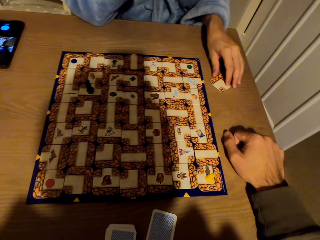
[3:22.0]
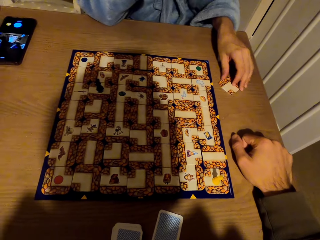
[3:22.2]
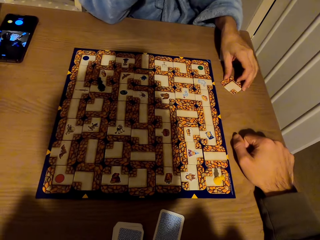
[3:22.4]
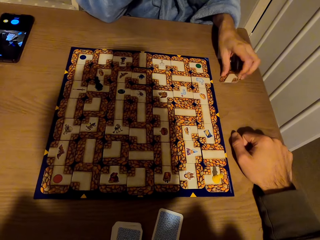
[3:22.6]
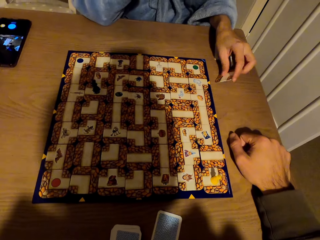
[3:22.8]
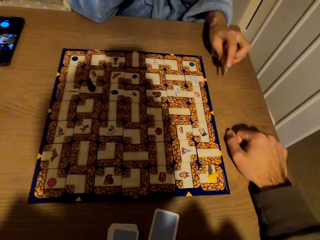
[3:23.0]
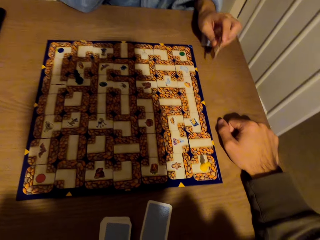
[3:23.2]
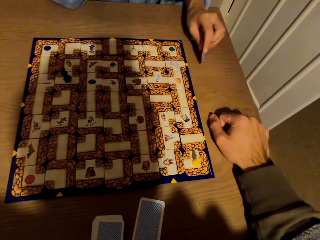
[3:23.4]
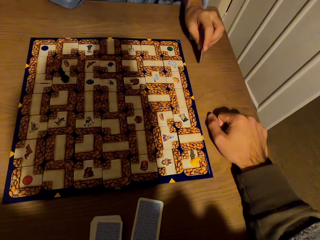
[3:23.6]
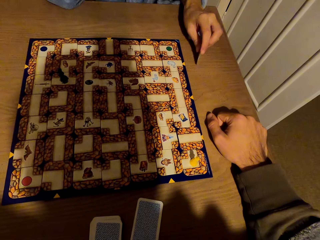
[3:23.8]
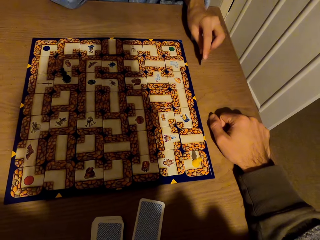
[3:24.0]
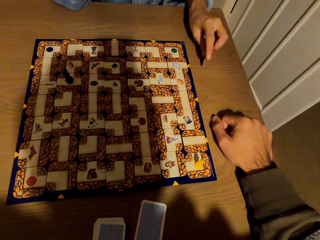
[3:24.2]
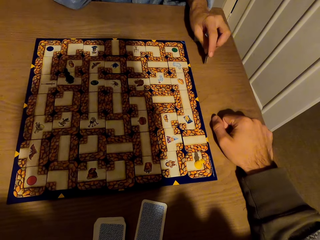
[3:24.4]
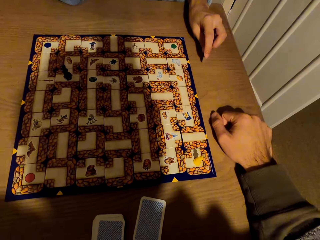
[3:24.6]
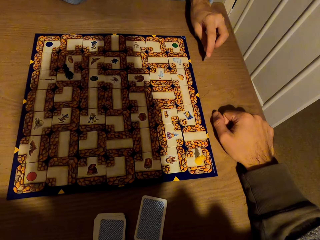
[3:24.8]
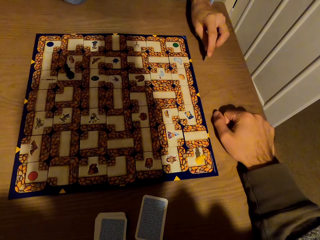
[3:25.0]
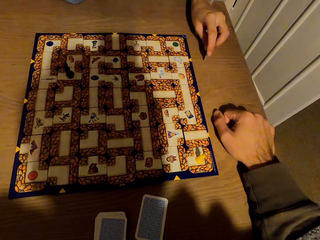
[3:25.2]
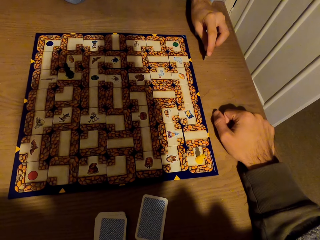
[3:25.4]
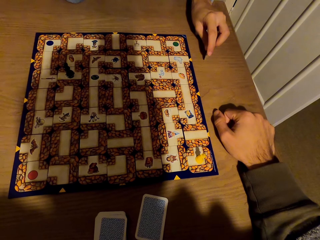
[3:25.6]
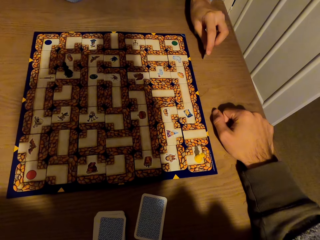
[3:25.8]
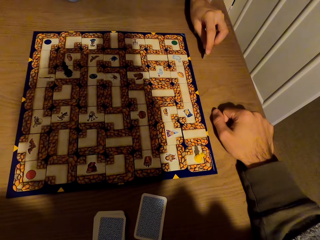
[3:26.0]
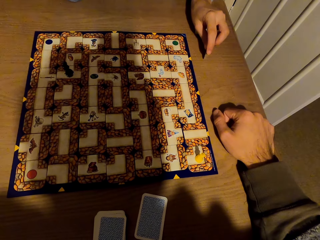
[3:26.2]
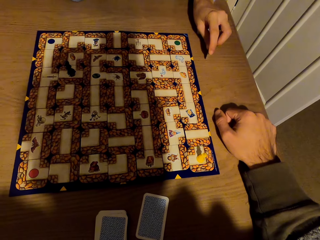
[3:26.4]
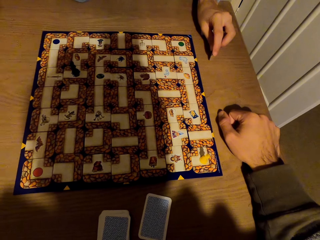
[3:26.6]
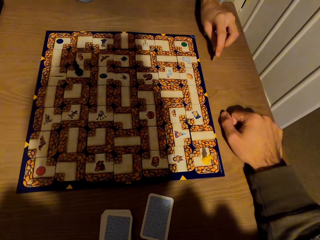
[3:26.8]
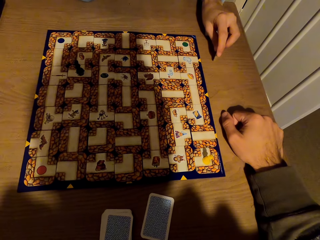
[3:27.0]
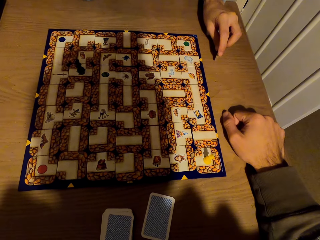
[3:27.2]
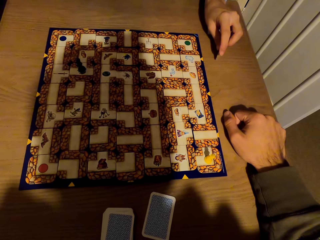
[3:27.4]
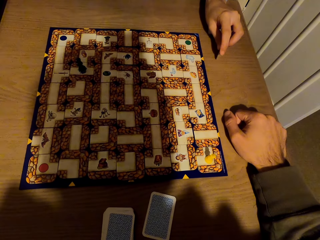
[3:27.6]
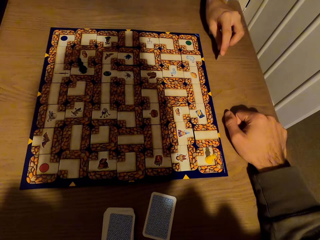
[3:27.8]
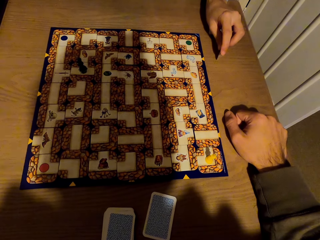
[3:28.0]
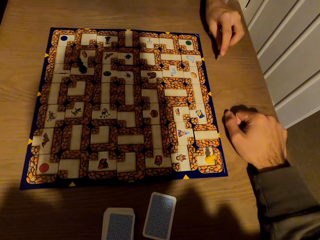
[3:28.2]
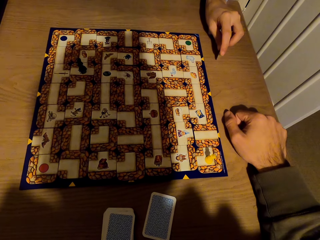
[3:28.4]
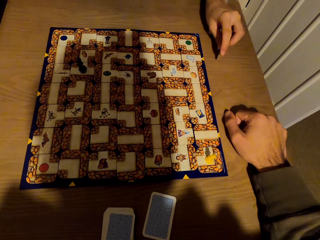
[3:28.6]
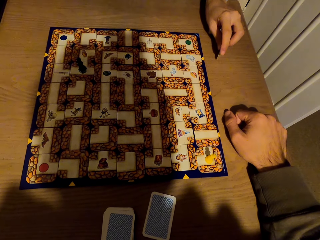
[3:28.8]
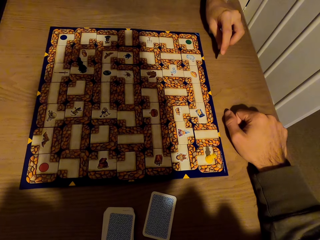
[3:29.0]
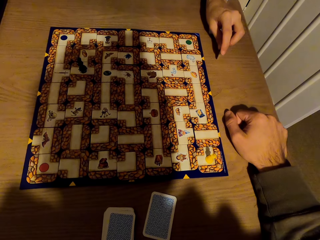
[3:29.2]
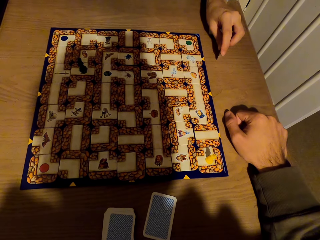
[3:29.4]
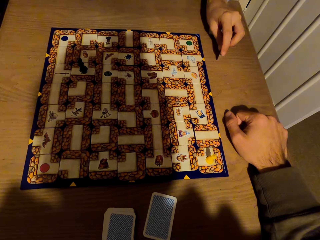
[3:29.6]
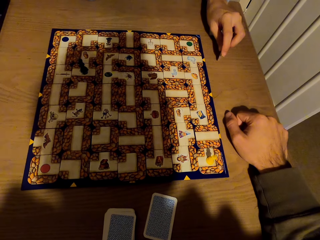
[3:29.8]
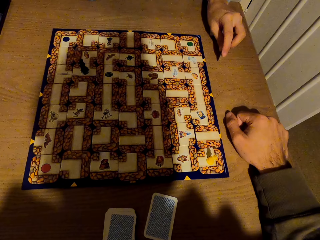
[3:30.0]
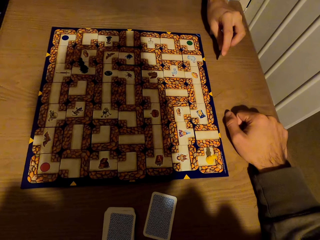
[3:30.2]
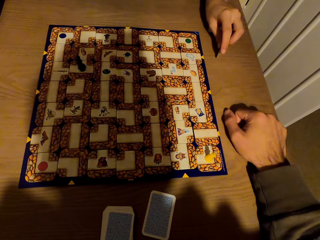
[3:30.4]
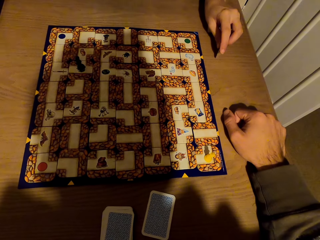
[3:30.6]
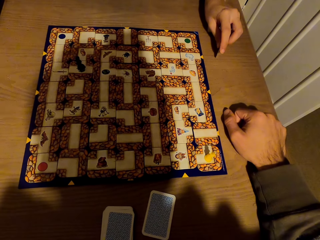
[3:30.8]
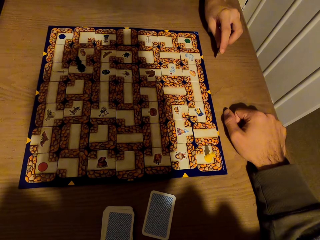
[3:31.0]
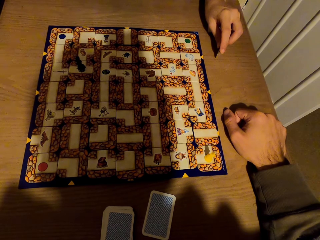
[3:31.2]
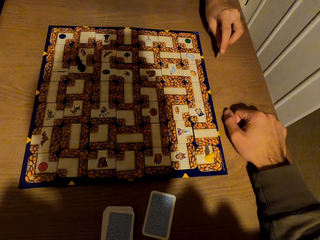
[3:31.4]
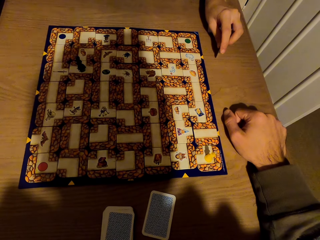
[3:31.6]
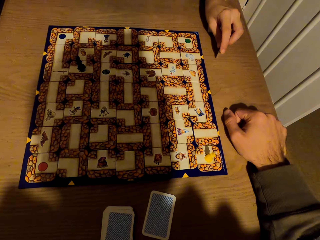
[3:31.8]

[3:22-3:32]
The camera wearer places a hand on the table. They pick the tile. They stare at the labyrinth board game. A lady picks a card from the table with the left hand. The camera wearer taps the tile on the table. They stare at the labyrinth board game.

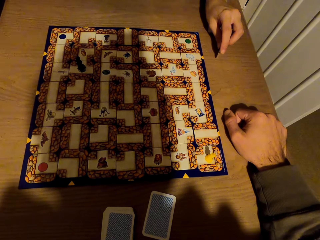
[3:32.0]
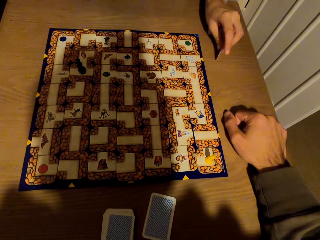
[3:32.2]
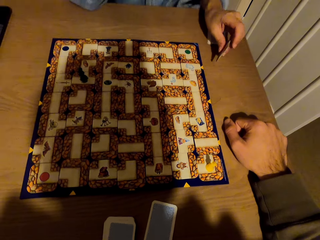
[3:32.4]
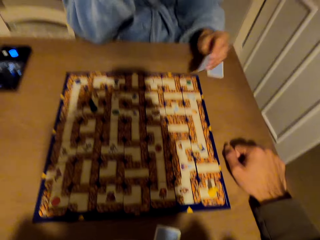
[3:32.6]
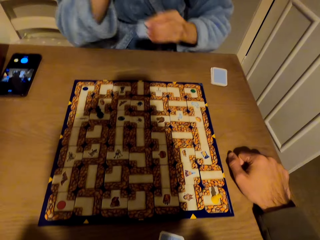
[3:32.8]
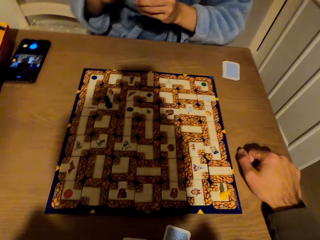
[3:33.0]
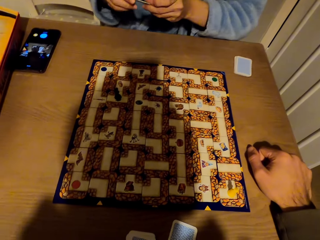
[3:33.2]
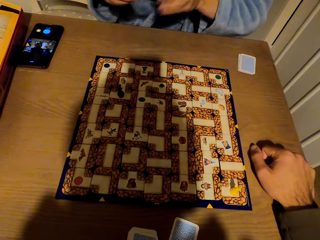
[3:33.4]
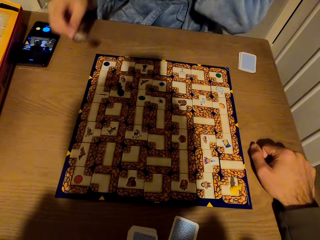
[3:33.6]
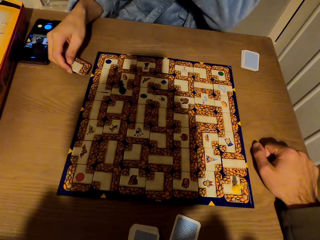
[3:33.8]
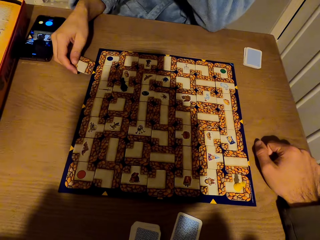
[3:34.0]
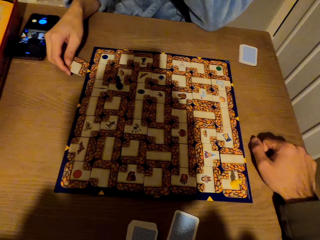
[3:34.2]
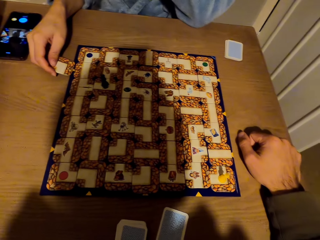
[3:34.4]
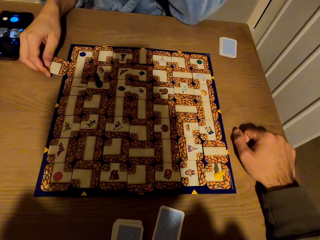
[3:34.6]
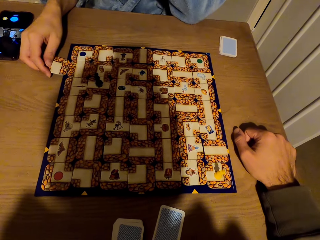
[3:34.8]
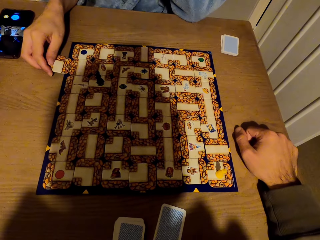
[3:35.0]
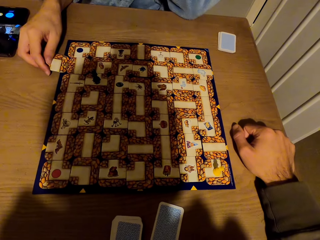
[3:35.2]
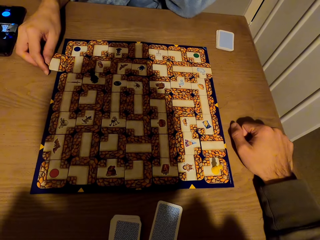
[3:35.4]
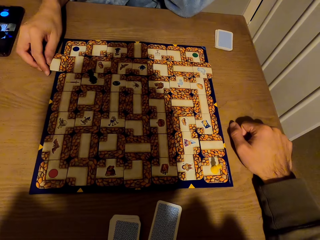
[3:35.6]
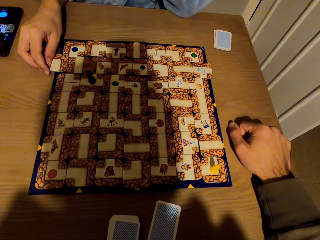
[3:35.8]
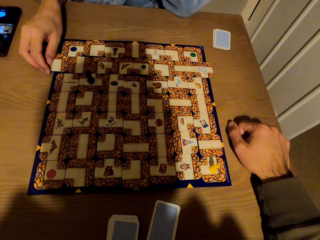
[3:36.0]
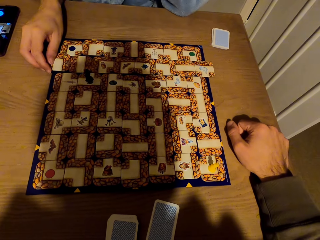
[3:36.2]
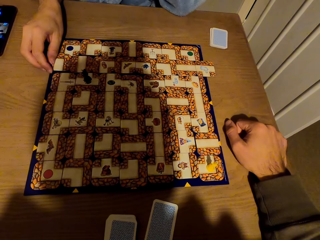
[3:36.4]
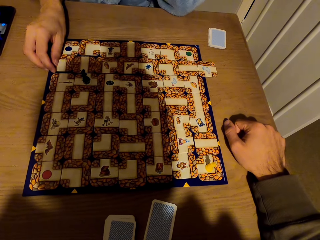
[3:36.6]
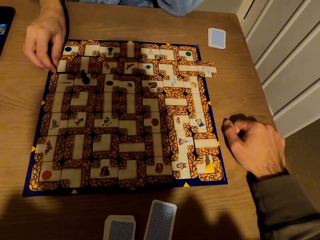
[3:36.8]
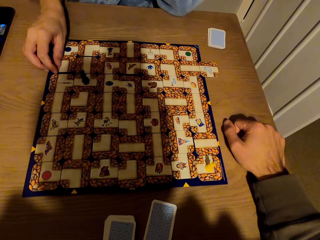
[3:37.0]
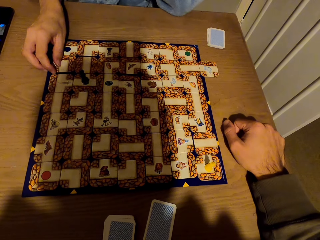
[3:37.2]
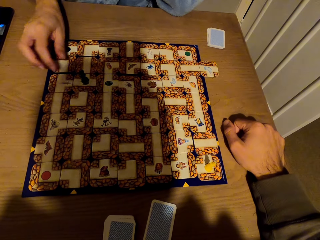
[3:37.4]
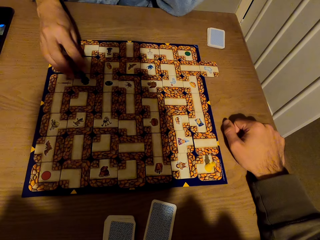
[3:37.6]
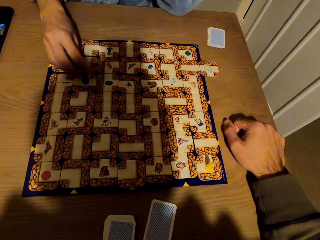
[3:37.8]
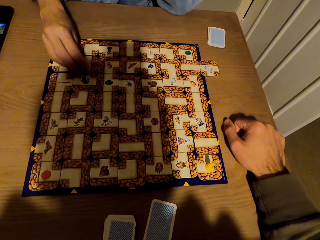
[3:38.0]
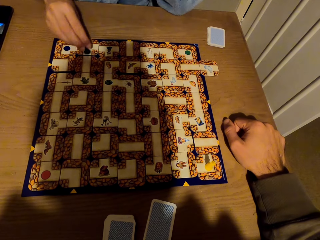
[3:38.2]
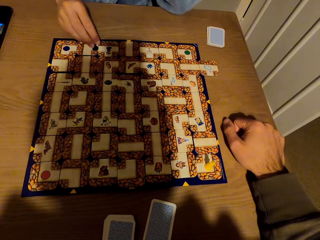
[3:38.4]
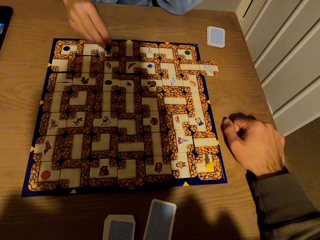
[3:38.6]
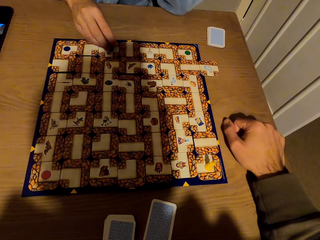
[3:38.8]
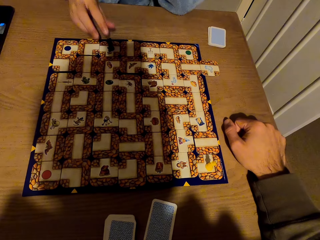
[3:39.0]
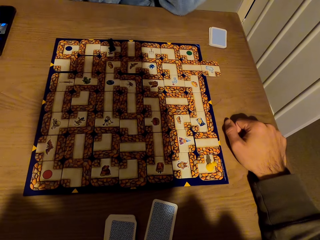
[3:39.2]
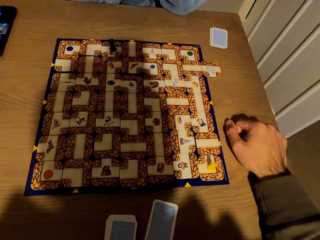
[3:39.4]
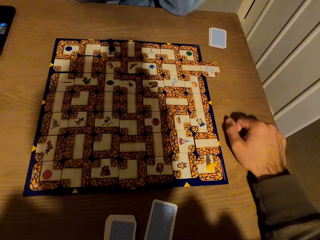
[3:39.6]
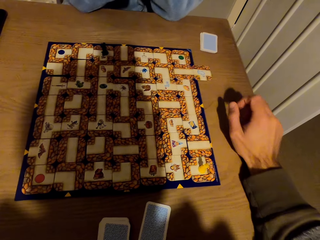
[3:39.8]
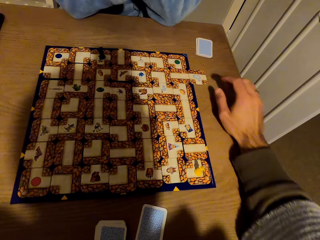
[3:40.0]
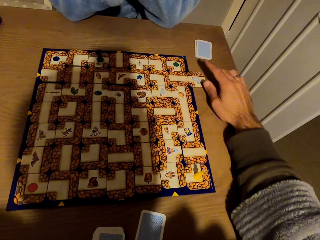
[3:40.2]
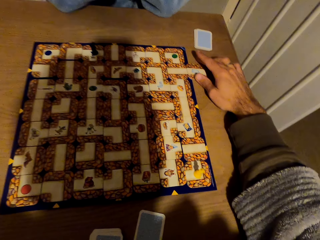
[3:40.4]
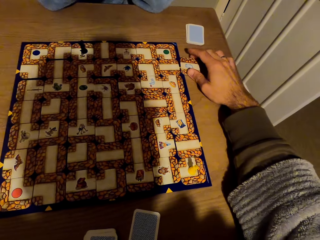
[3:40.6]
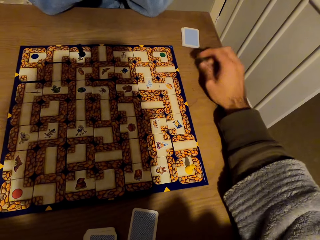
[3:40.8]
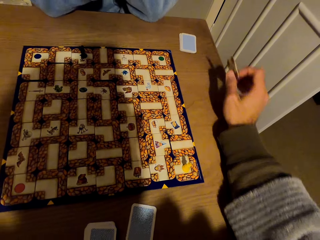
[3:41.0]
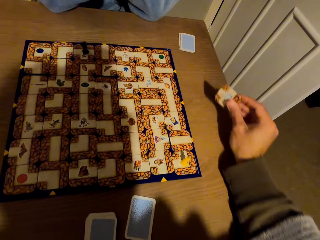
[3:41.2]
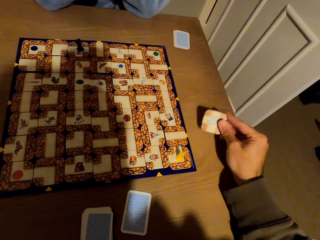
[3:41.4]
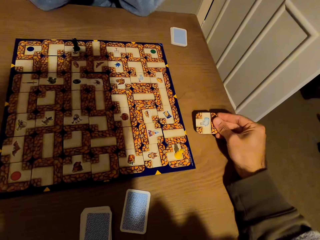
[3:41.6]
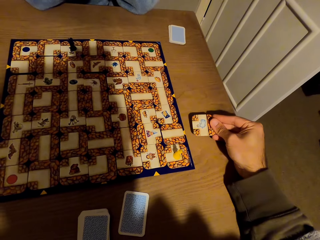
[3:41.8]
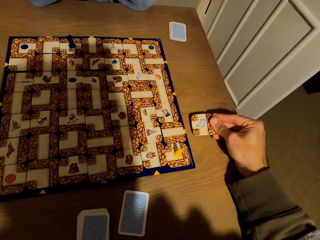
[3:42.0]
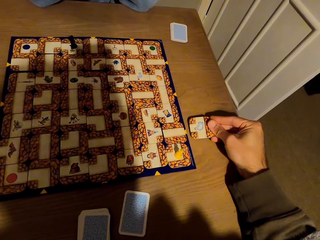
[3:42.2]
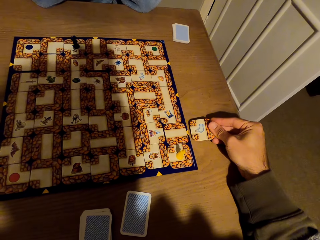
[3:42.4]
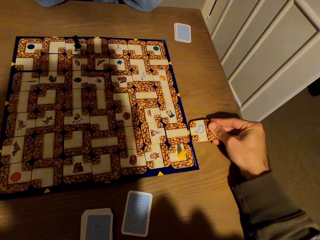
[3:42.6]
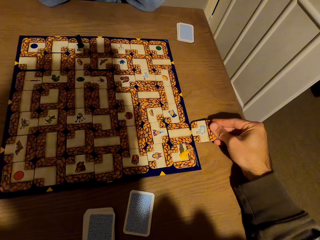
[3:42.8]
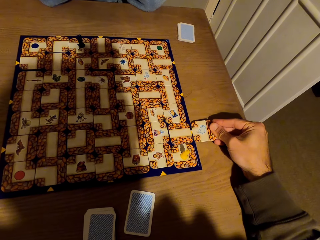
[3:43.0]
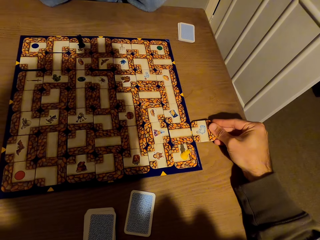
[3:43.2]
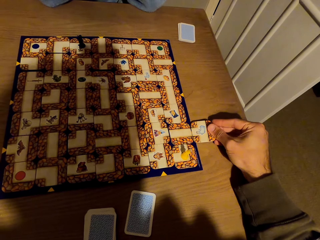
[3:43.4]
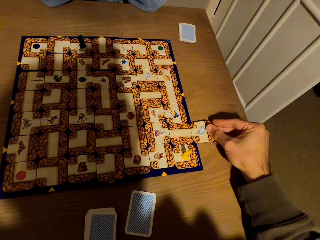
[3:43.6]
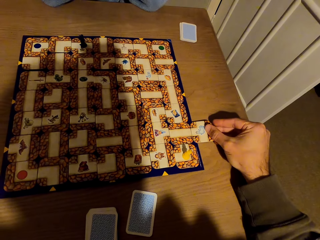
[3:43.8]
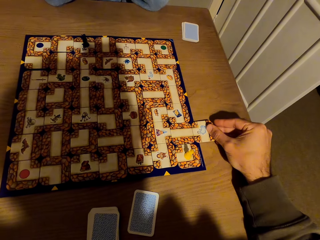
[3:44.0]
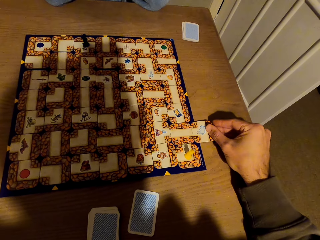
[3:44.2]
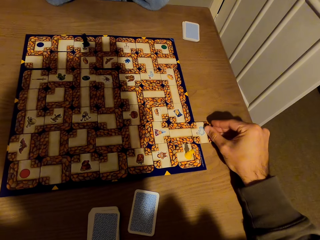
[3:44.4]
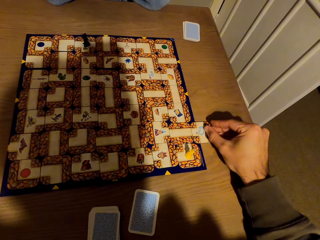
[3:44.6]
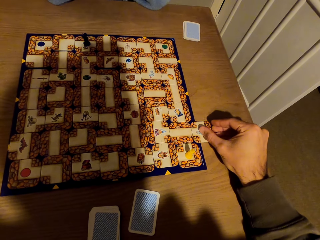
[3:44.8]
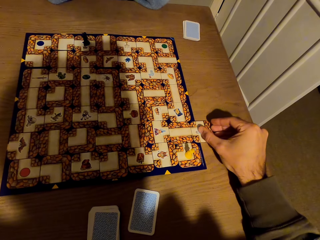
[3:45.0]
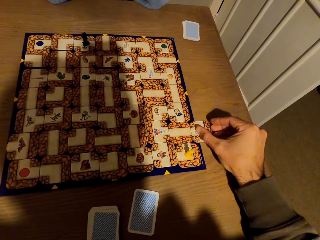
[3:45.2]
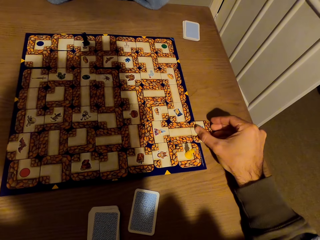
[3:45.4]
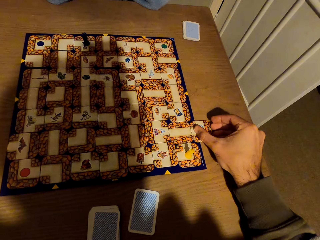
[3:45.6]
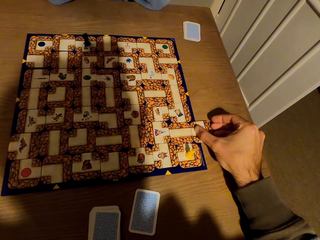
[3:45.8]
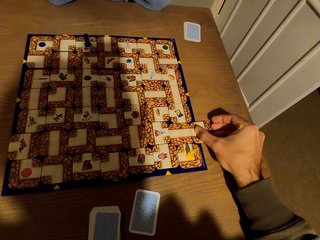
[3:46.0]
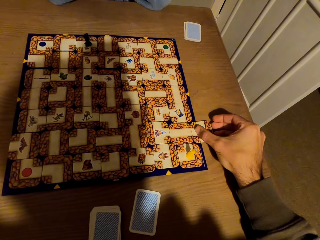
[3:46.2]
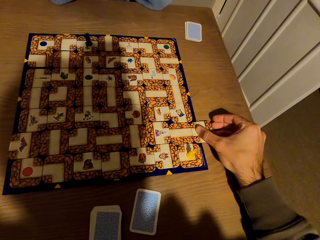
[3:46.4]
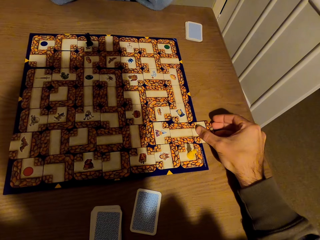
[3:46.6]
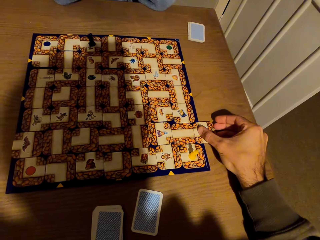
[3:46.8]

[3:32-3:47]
The camera wearer passes the tile to the left hand. A lady exchanges the card to the right hand. The camera wearer slides the tile to the labyrinth board game. The lady fixes the card on the labyrinth board with the right hand. The camera wearer picks the token. The lady picks a pawn from the table with the right hand and drops the pawn on the labyrinth board with the right hand. The camera wearer places the token on the labyrinth board game. They pick the card or tile from the labyrinth board with the right hand. They stare at the labyrinth board game. They fix the card on the labyrinth board with the right hand. They slide the tile to the labyrinth board game.
